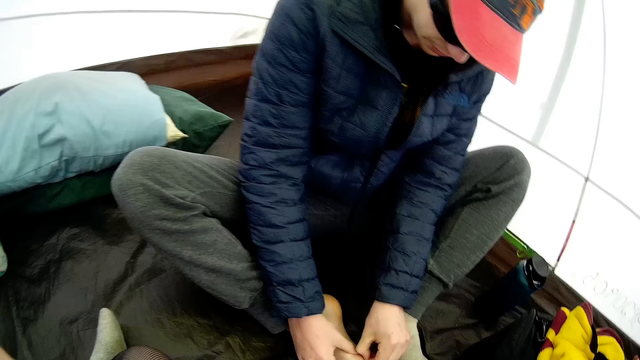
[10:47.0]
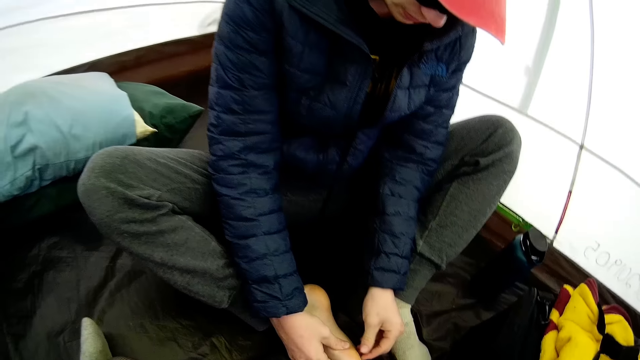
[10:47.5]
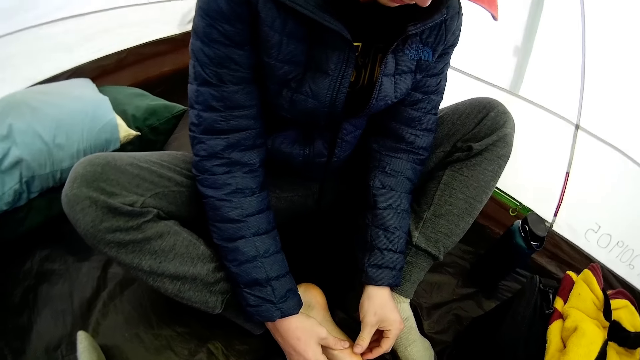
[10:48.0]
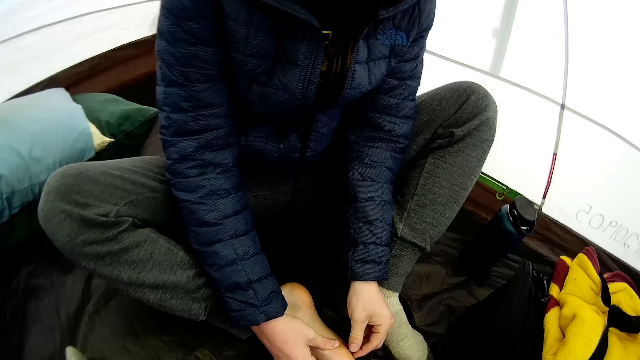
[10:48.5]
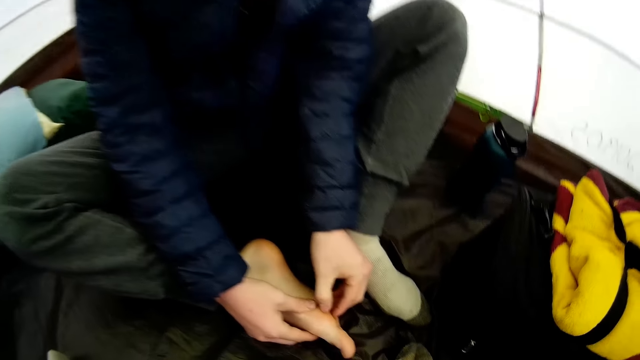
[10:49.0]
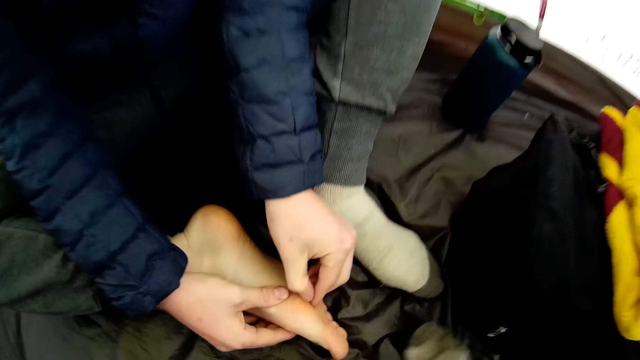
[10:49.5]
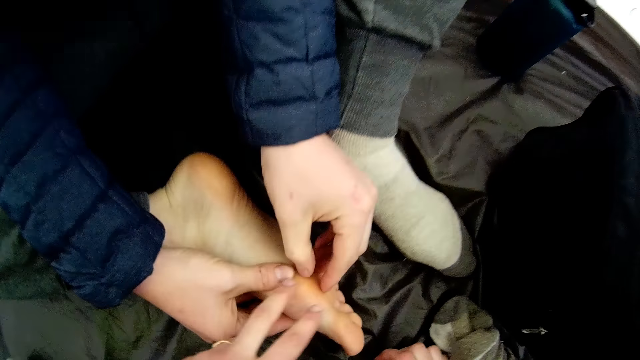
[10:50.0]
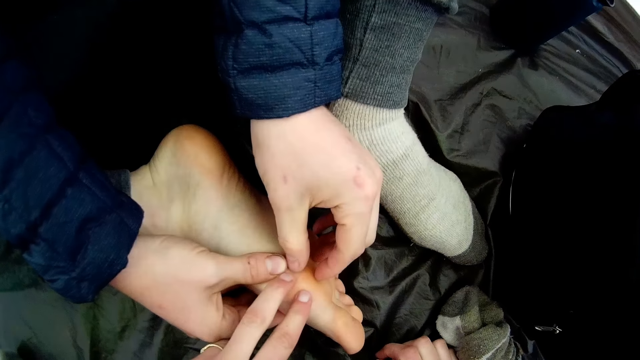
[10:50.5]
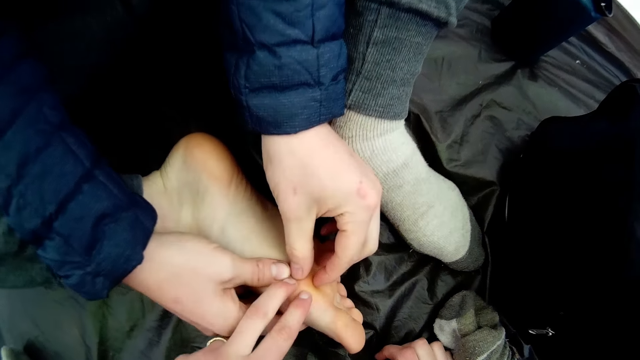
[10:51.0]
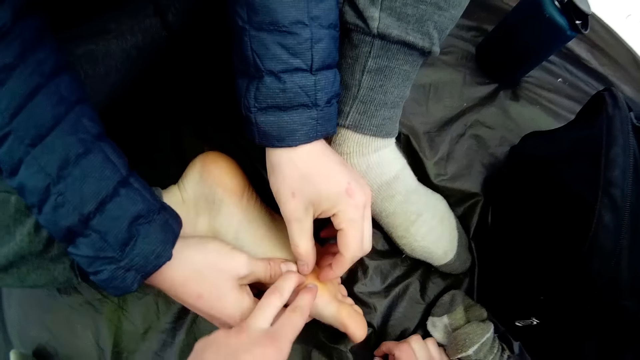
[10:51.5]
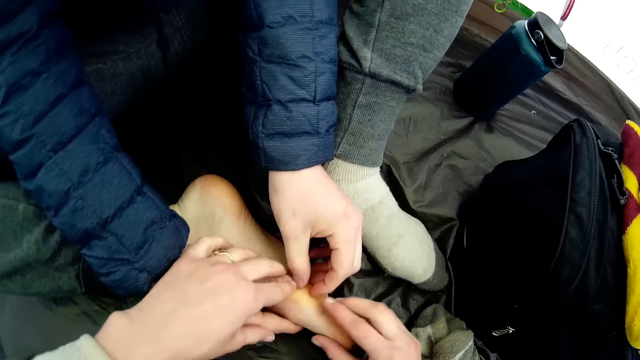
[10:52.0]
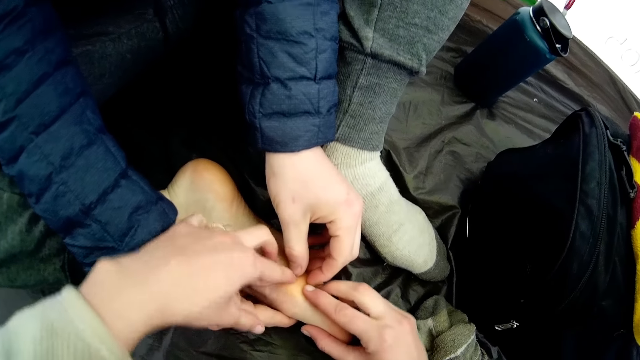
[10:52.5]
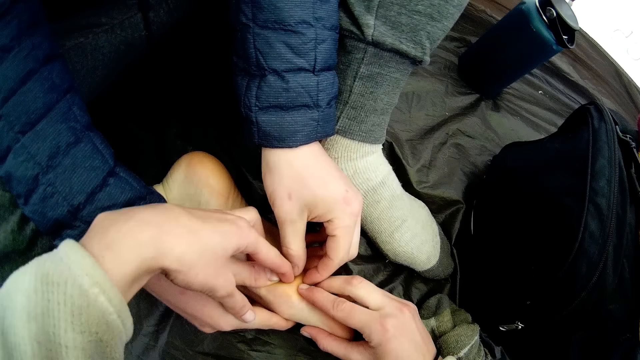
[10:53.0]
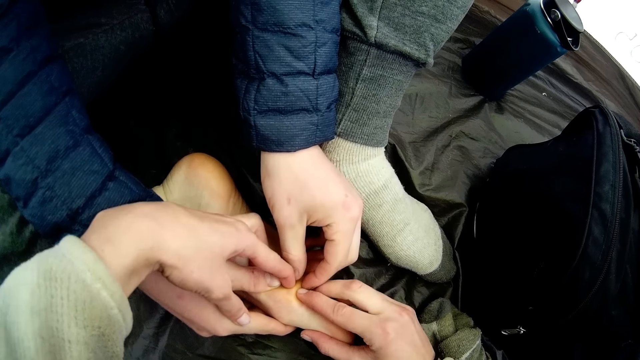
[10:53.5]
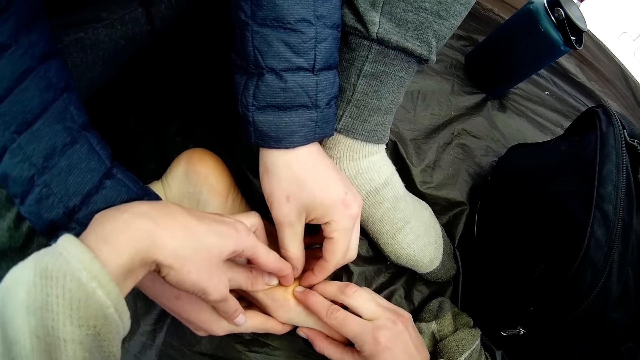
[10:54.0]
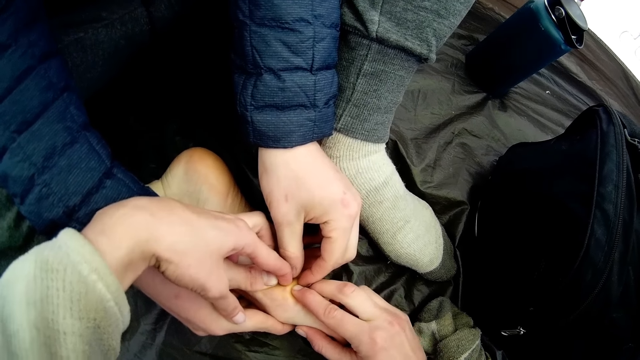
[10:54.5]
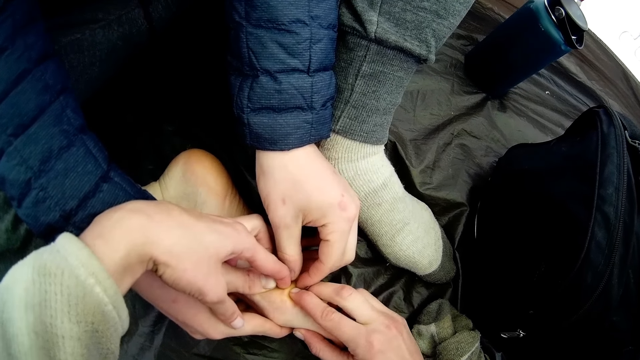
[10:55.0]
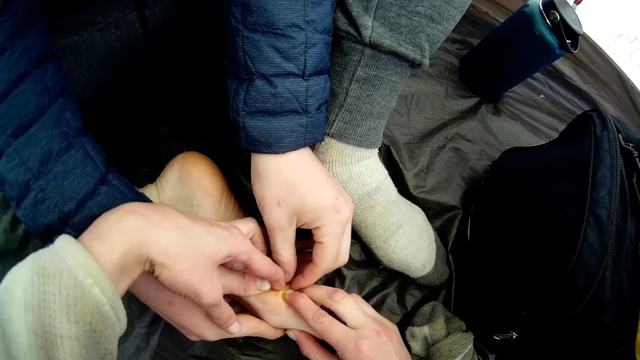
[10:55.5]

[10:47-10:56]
The camera wearer looks around. They touch a person on the leg. They hold the person's leg with both hands. They press the person's leg.

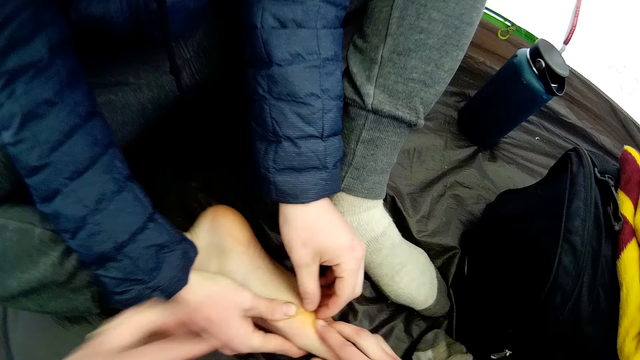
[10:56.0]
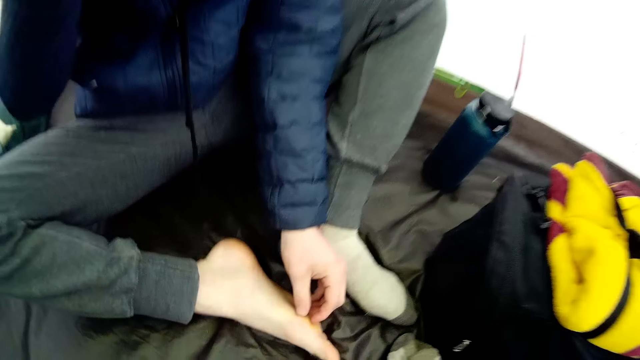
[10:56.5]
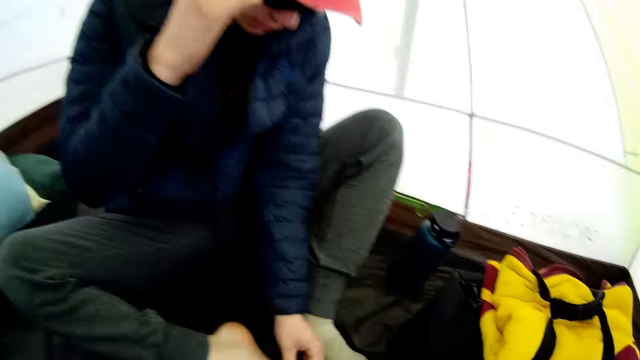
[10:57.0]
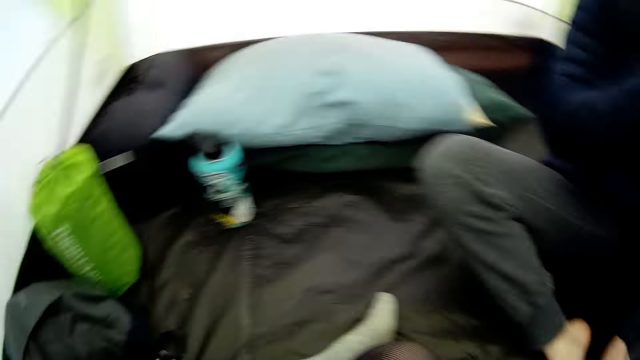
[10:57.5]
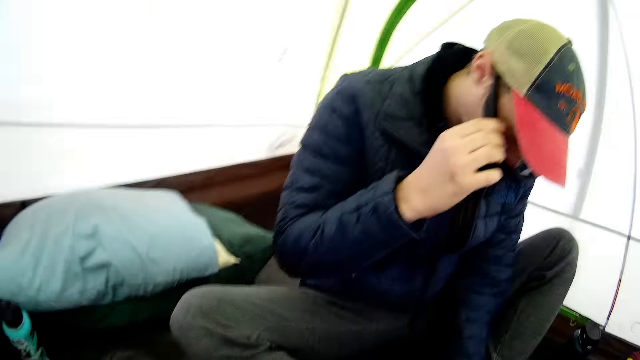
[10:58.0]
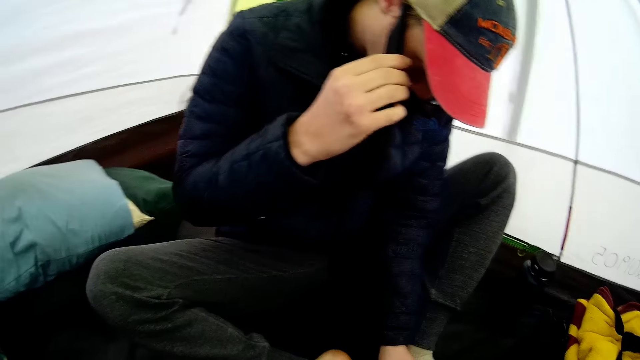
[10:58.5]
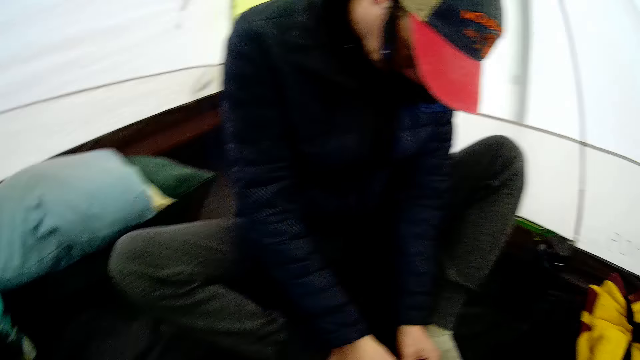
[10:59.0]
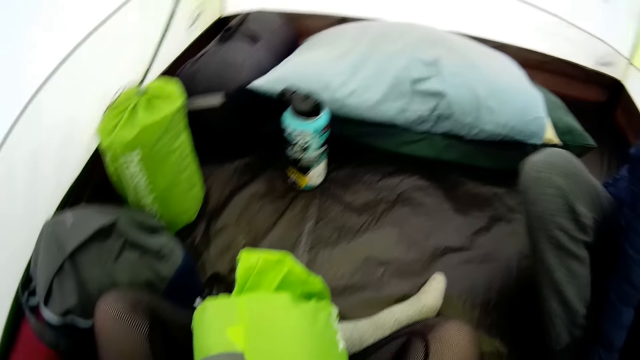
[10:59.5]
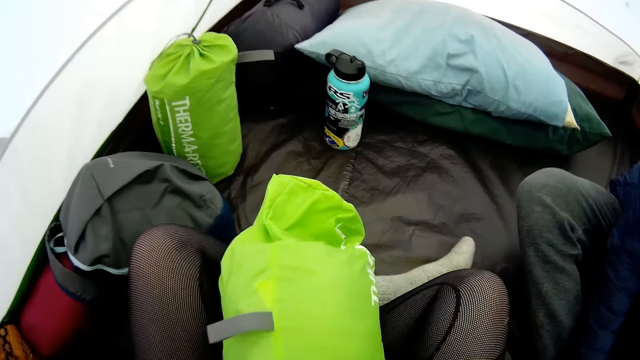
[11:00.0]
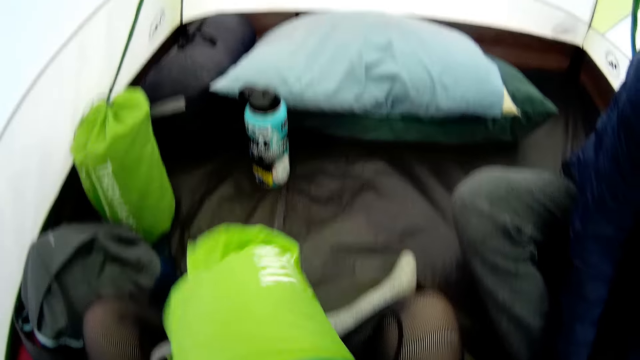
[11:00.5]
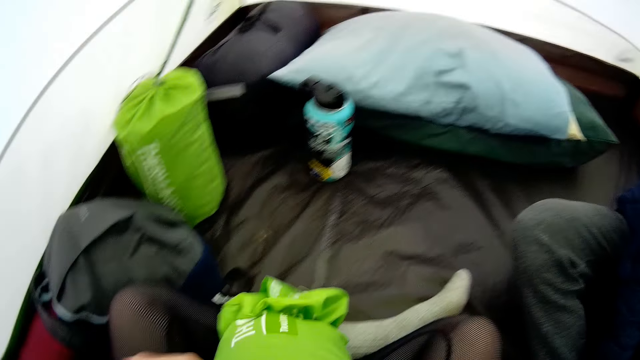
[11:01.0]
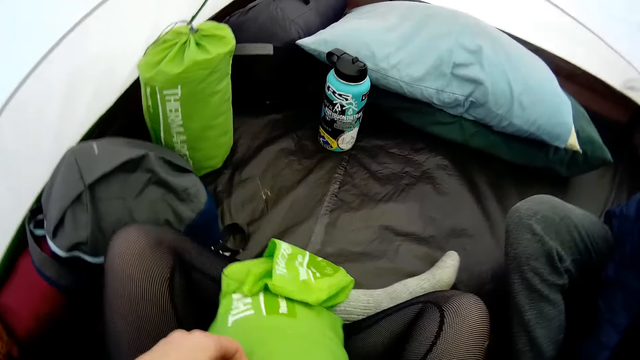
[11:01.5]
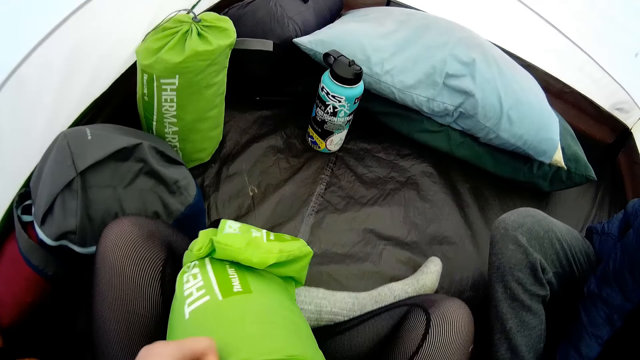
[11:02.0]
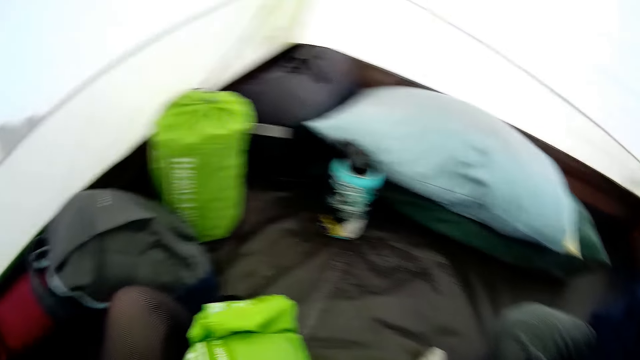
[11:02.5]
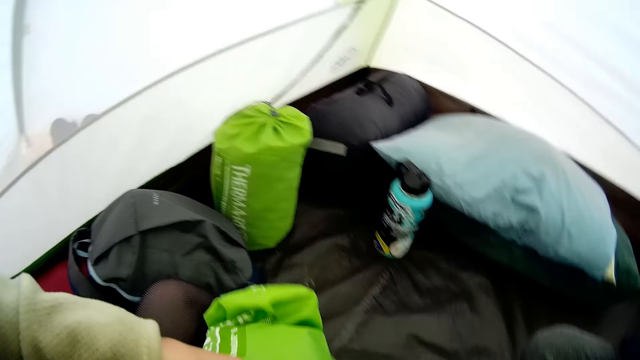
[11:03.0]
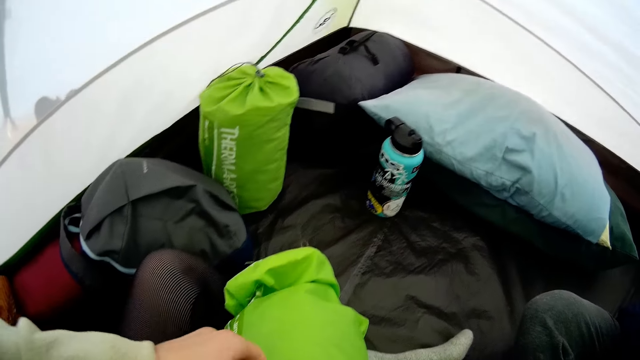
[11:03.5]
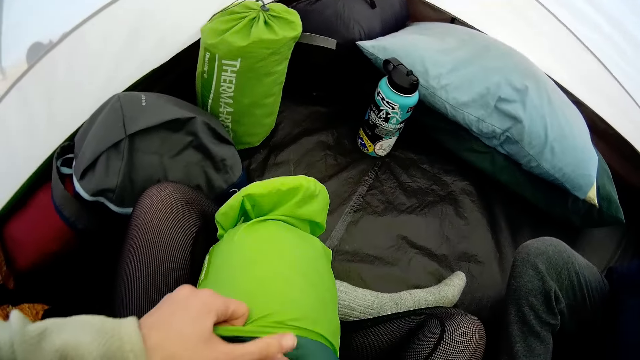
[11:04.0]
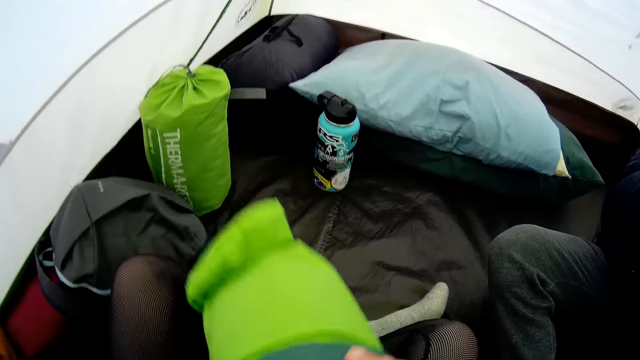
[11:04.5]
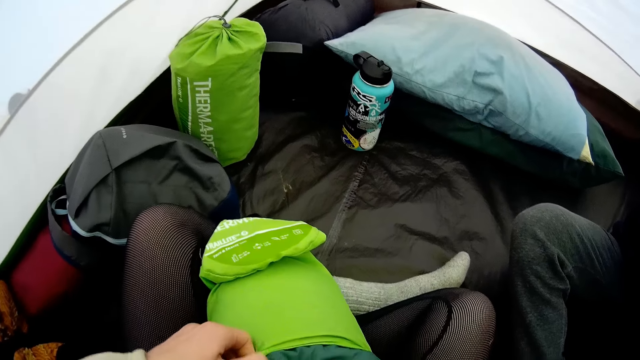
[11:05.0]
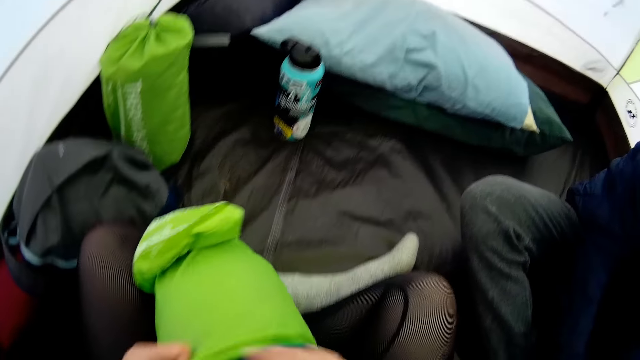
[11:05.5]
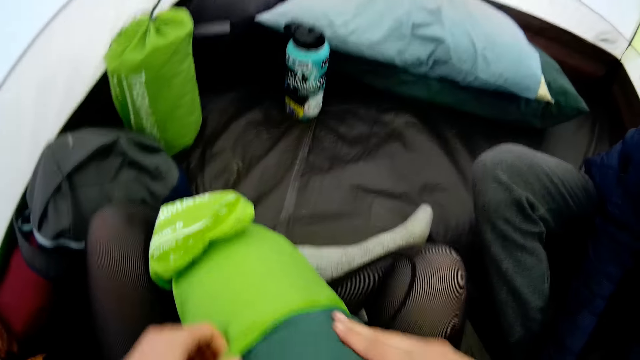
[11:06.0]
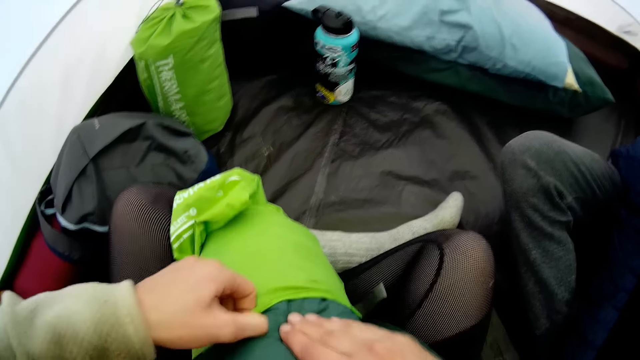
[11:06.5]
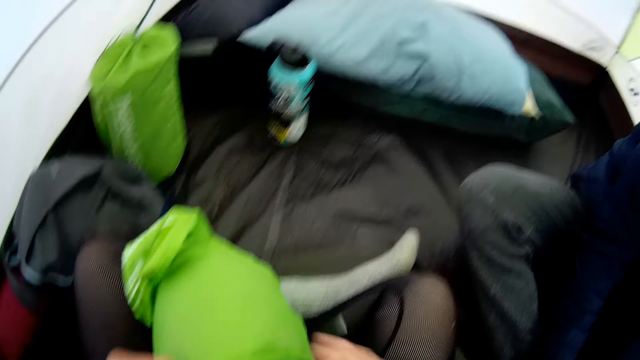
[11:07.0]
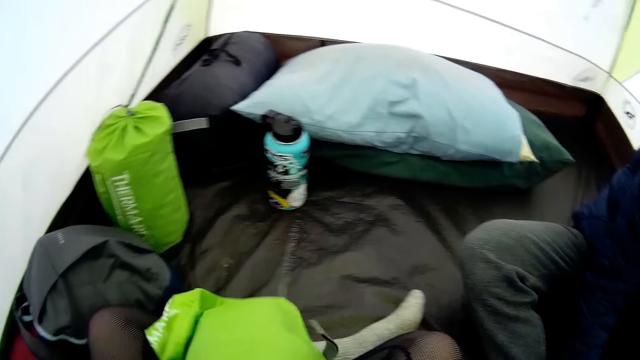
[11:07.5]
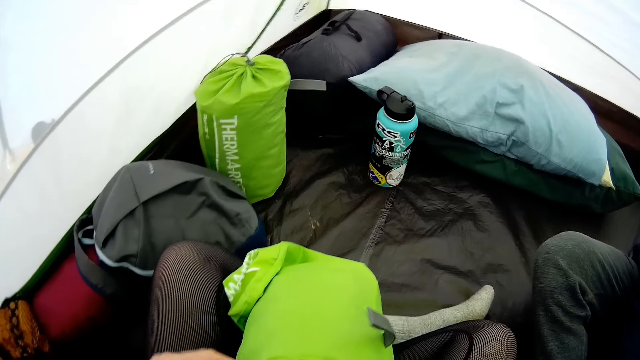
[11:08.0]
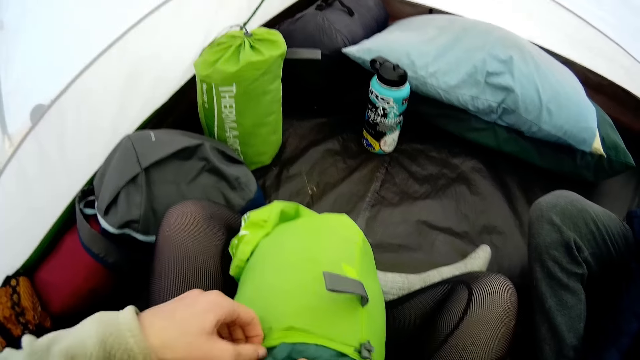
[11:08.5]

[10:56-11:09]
The camera wearer stops holding the person's leg. They look around, touch the person and look around. They hold the sleeping pad bag and flip the sleeping pad bag. They put a mat in the bag. They squeeze the sleeping pad inside the bag. They flip the sleeping pad bag.
